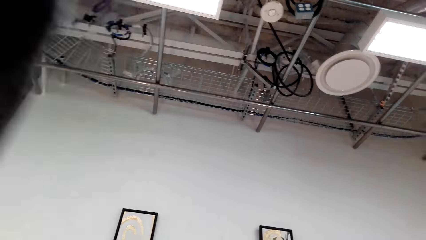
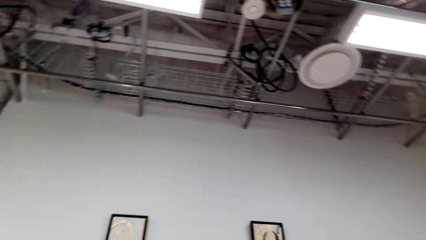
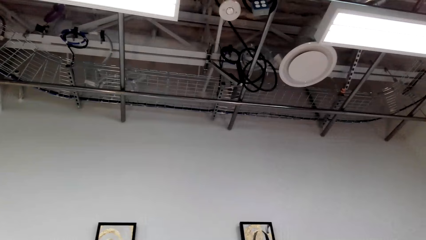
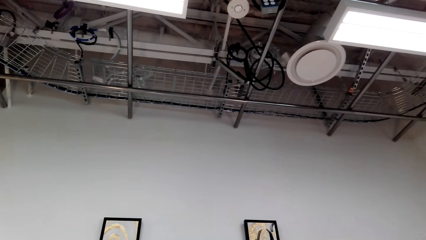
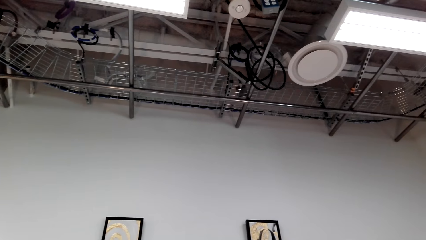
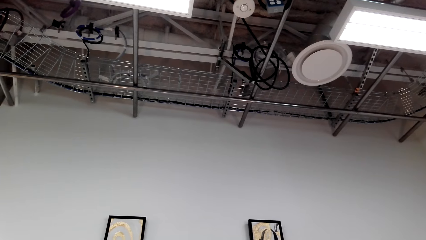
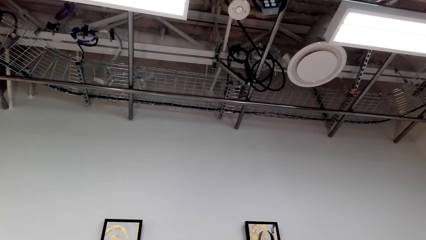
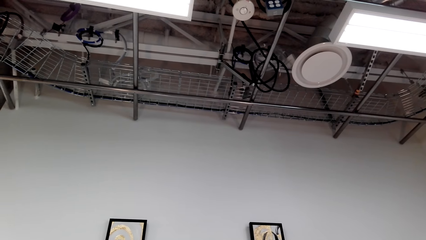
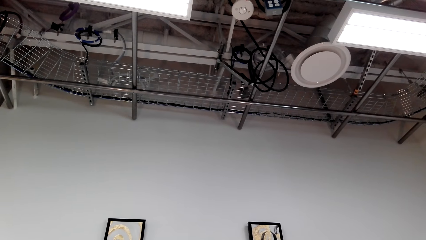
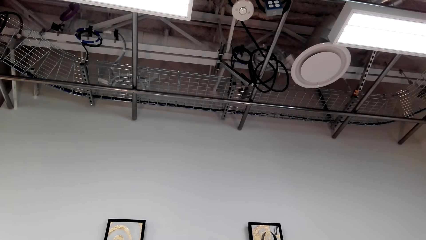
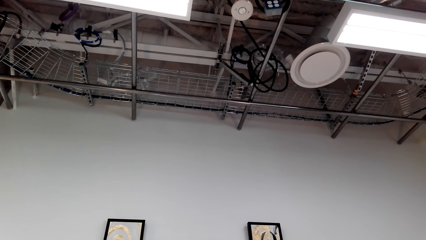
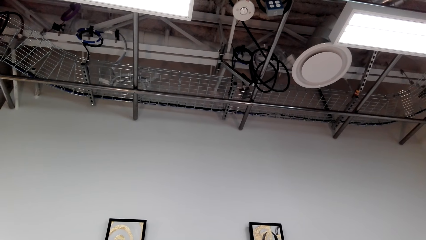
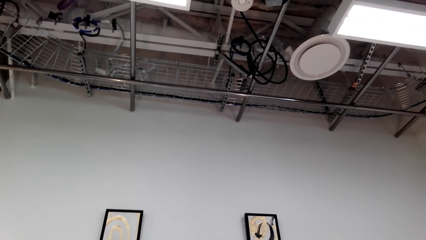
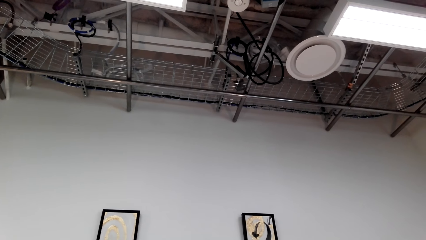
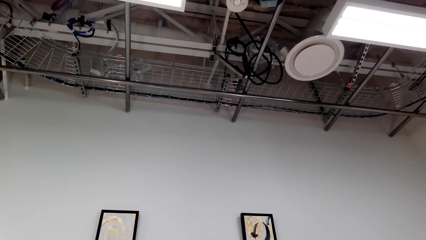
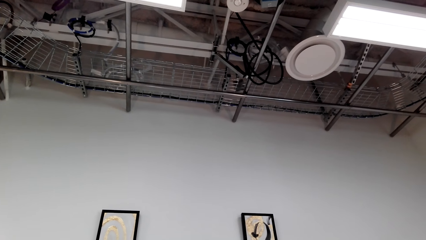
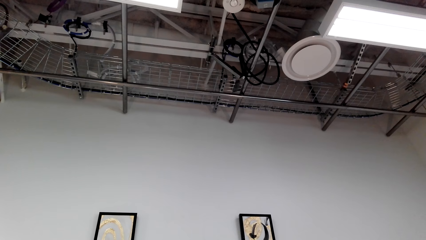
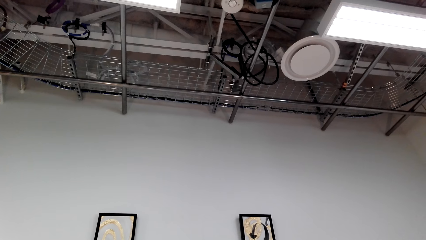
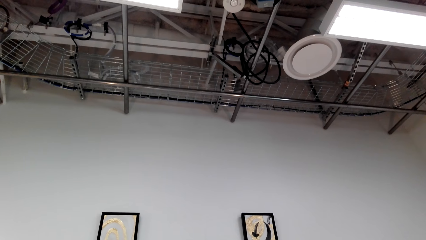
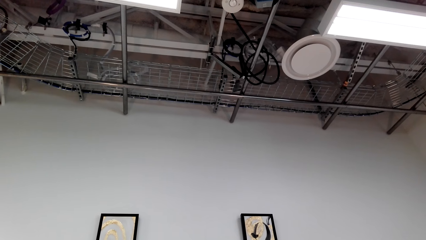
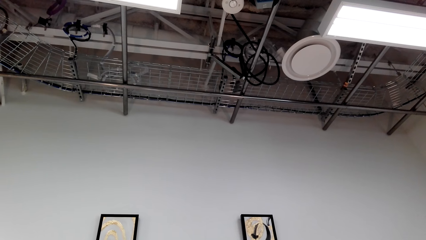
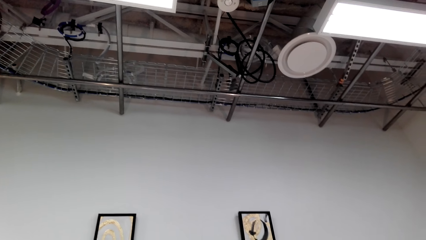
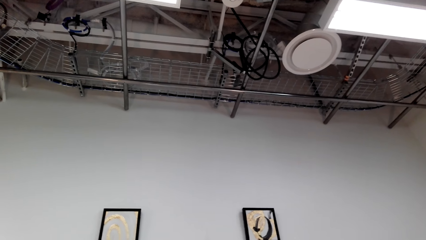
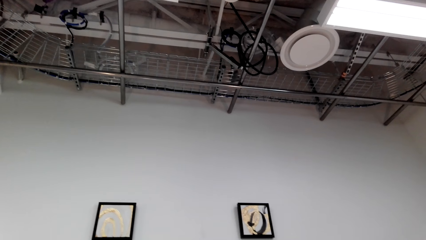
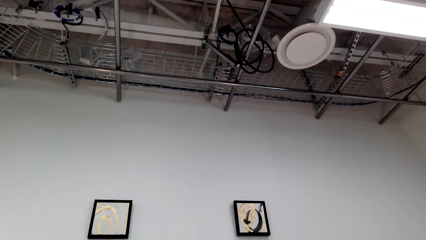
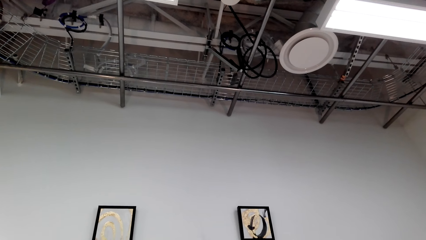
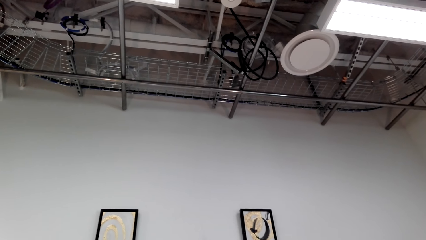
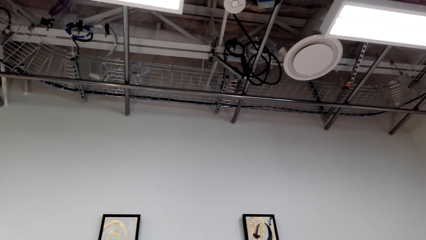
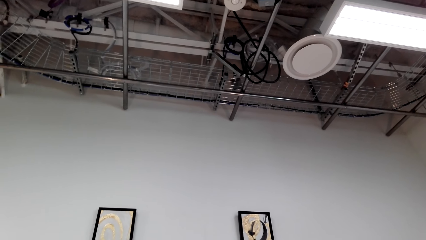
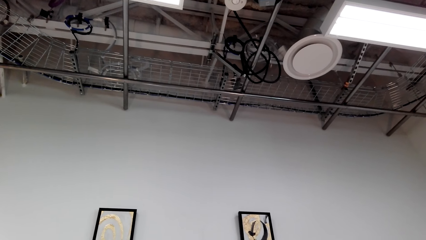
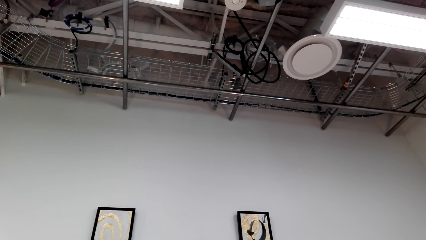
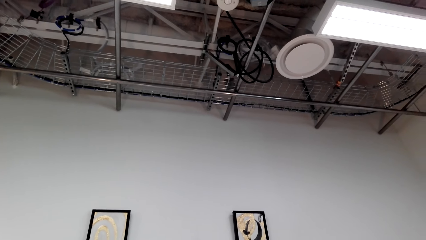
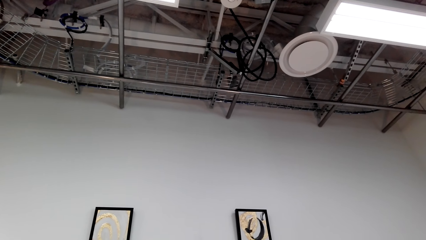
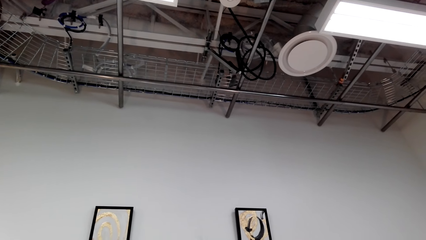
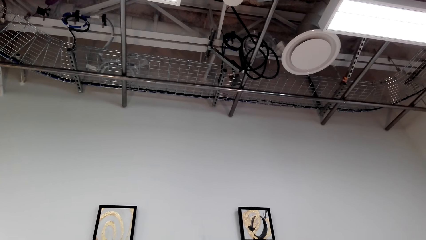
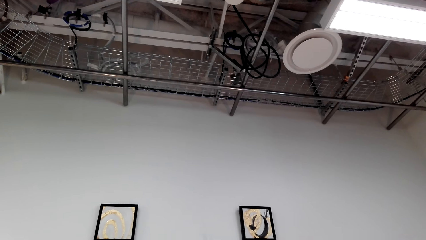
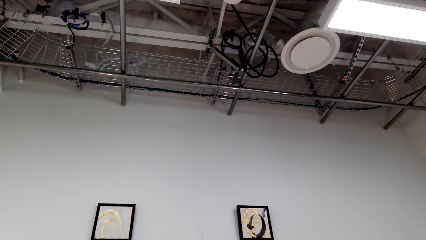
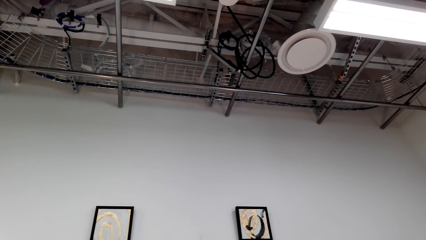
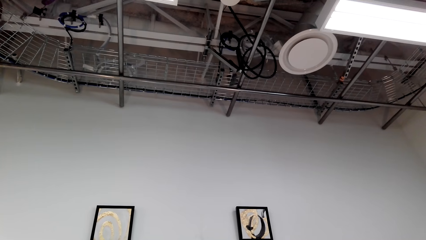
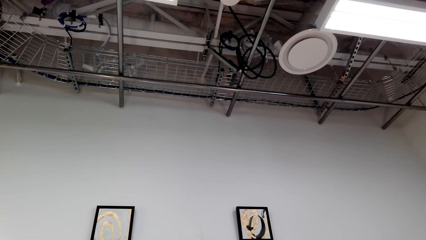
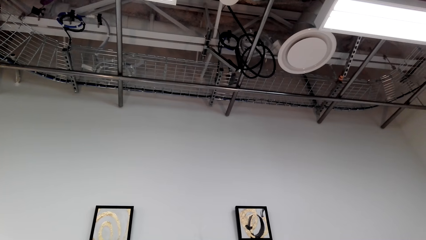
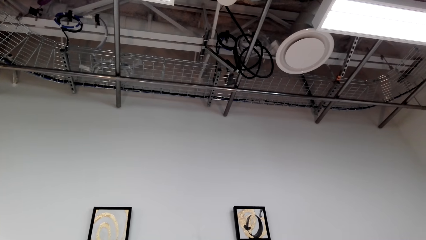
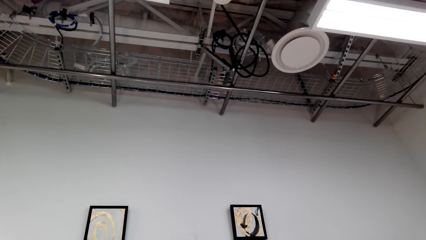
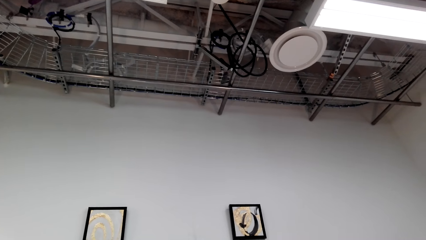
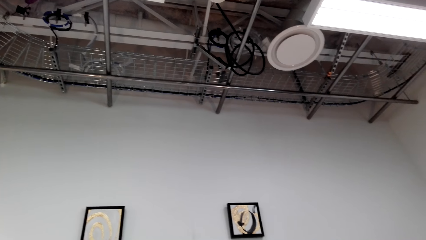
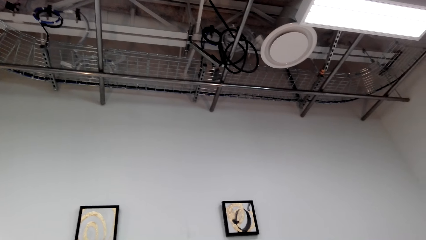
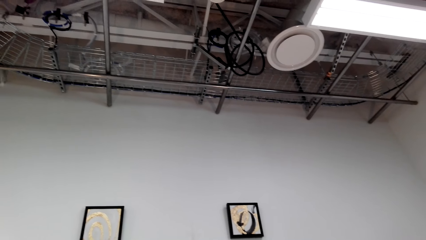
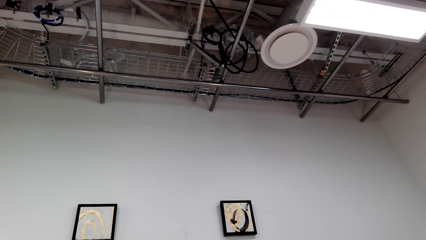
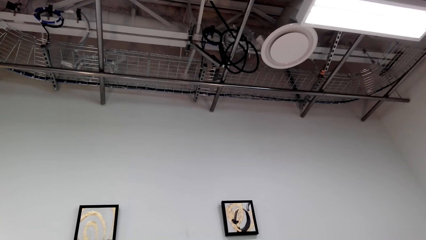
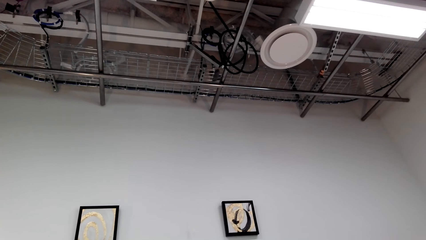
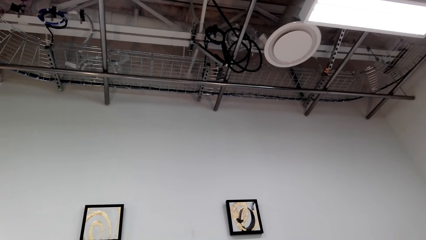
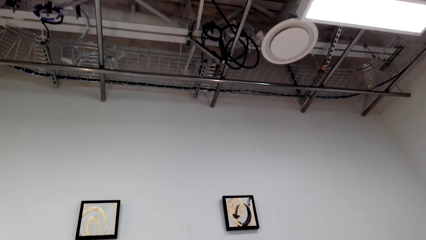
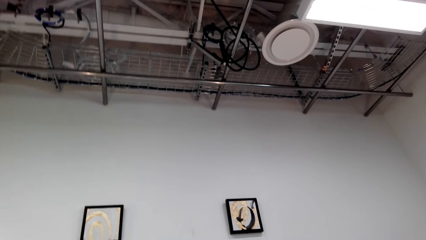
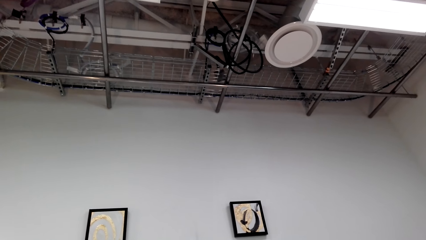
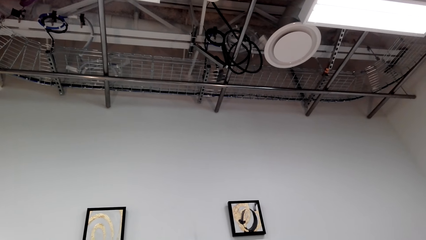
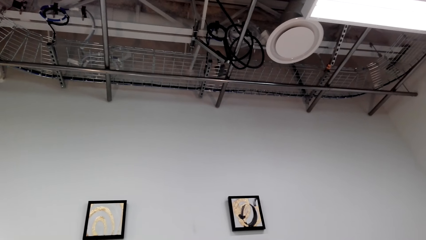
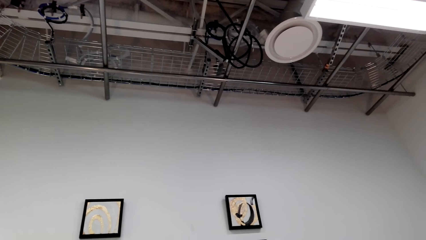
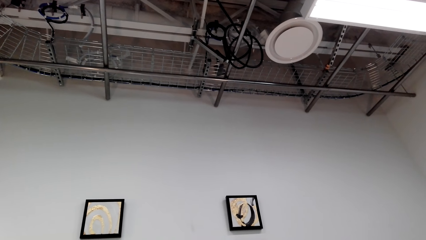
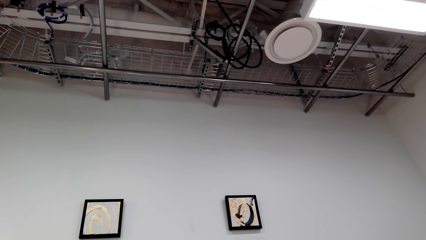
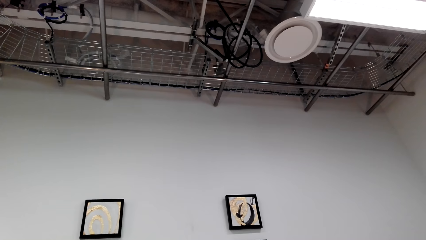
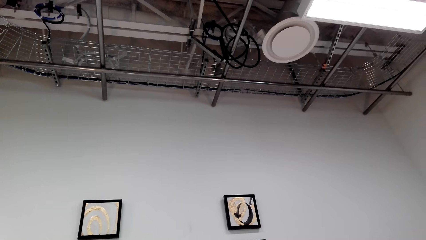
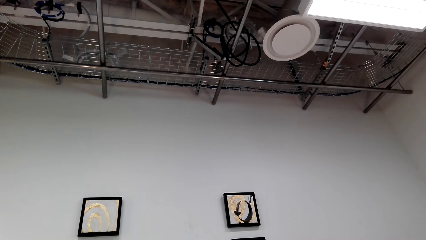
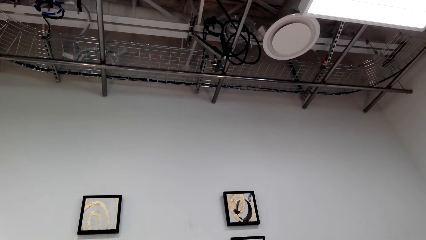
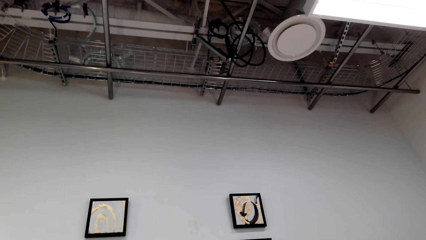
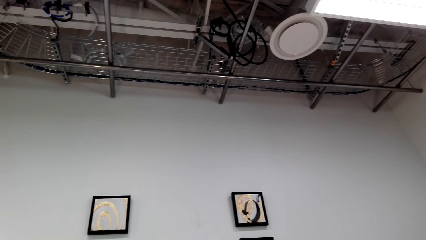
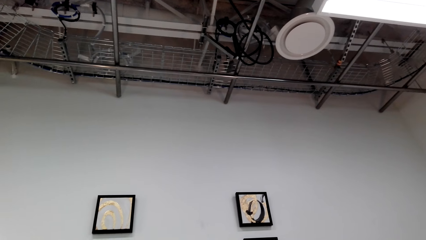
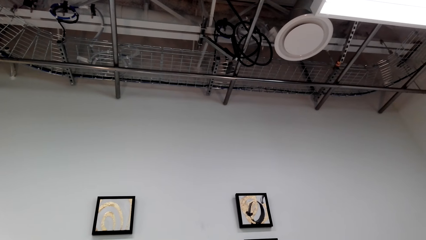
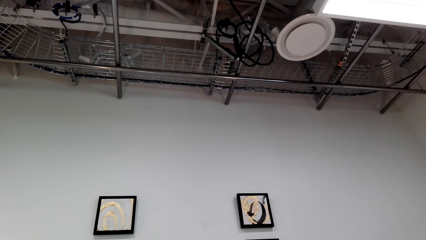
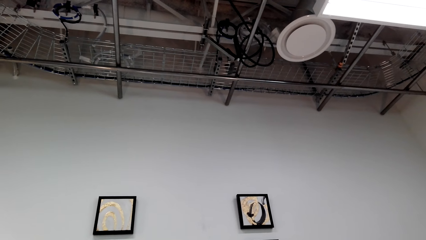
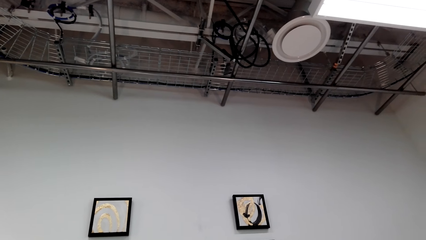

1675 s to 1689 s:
The camera wearer looks around. They look around the room.

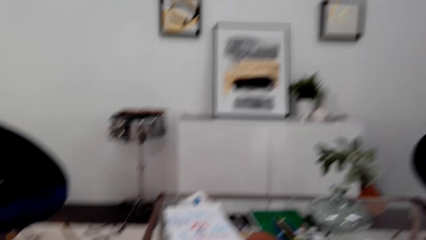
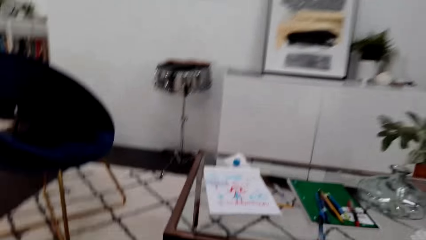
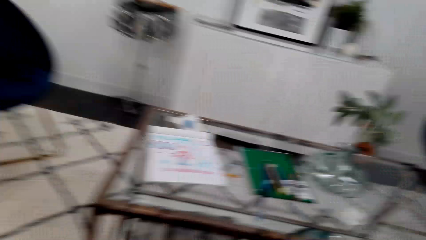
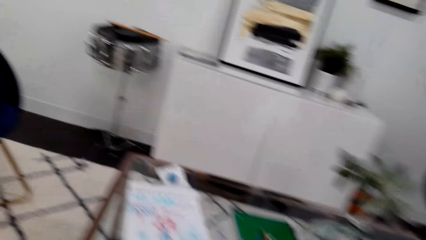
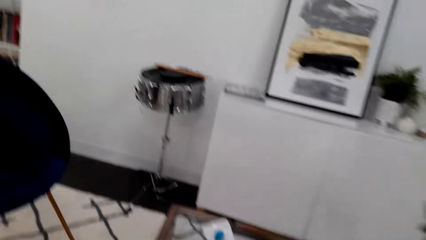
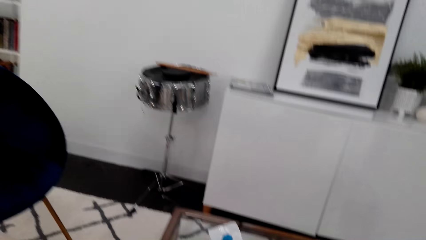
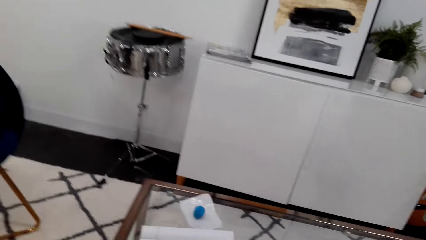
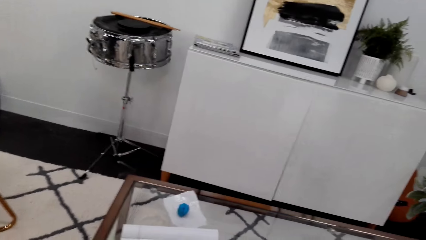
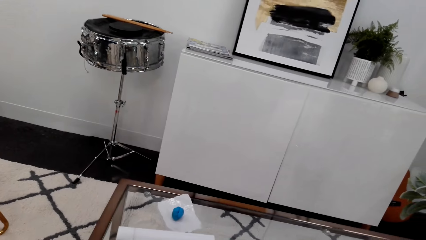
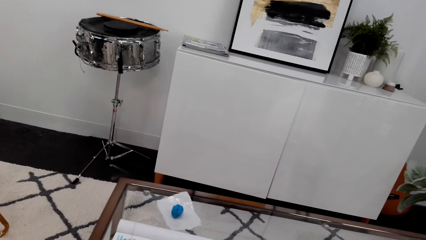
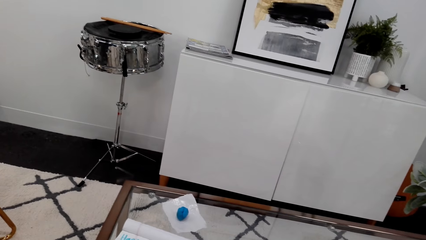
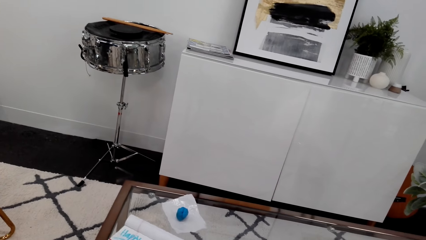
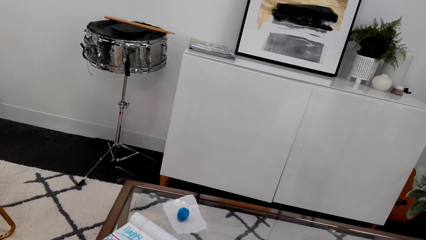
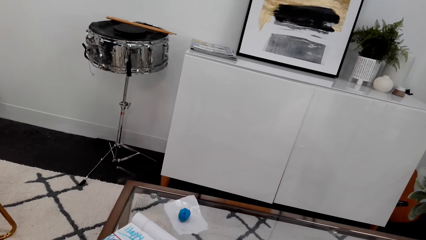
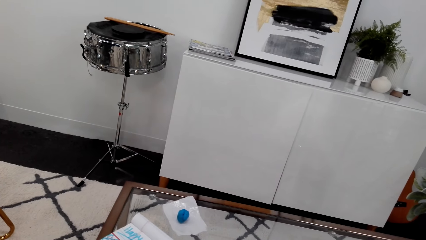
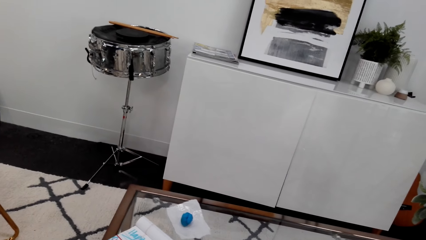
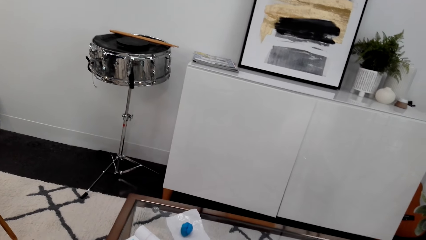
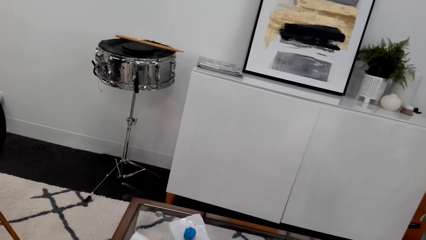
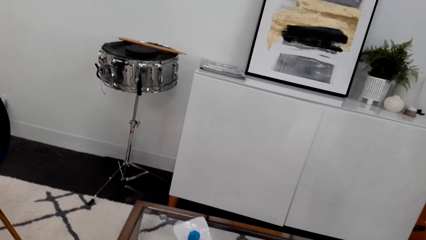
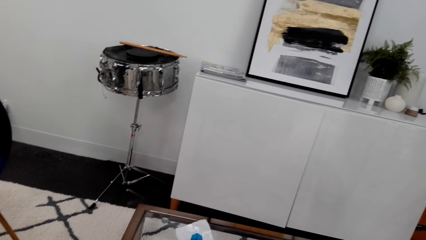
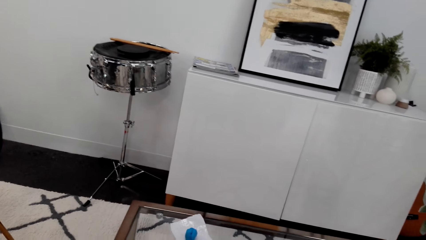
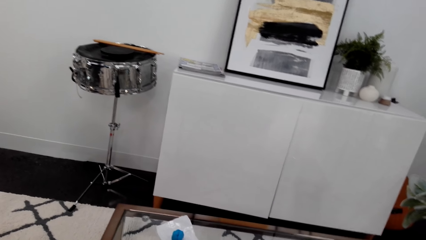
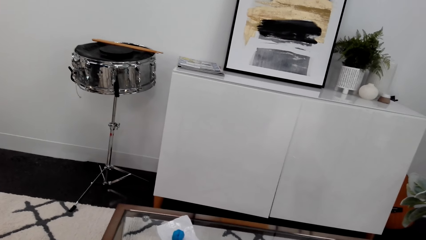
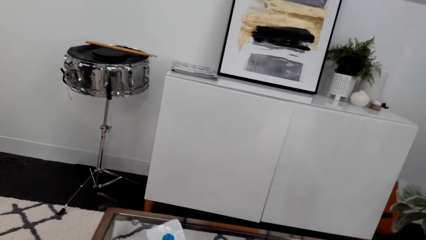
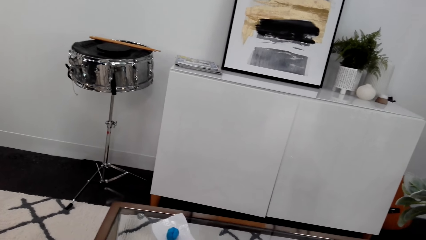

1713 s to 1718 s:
The camera wearer moves the book on the table. They look around.
